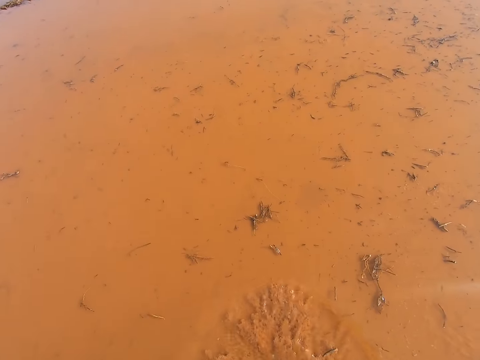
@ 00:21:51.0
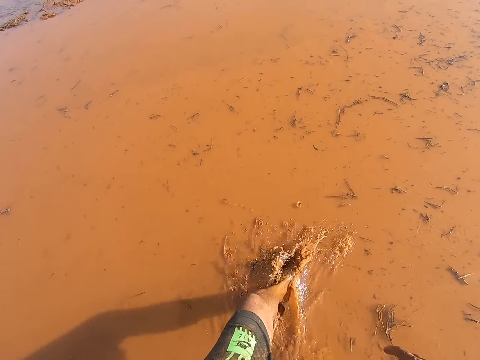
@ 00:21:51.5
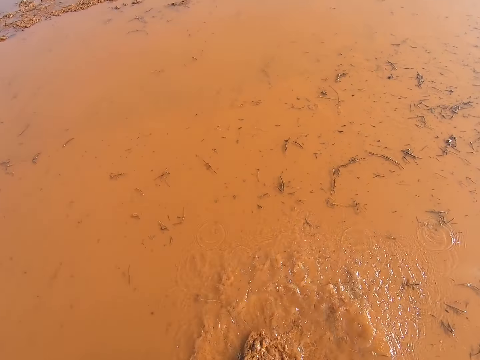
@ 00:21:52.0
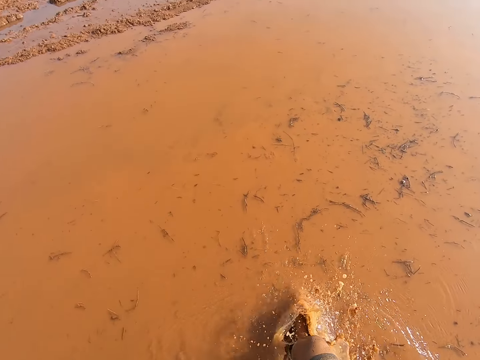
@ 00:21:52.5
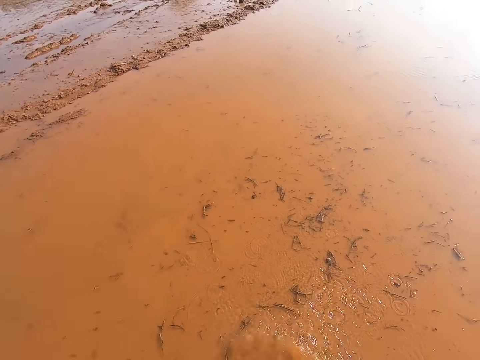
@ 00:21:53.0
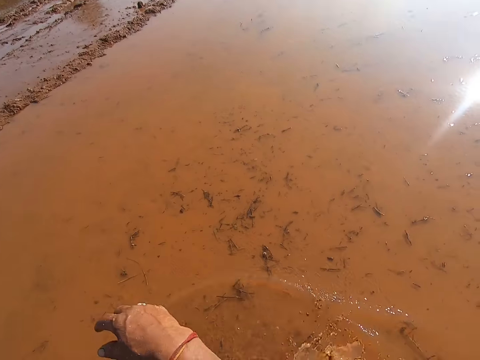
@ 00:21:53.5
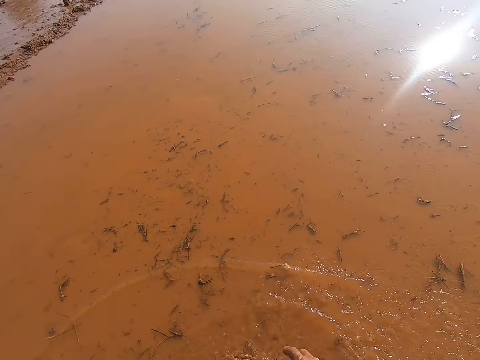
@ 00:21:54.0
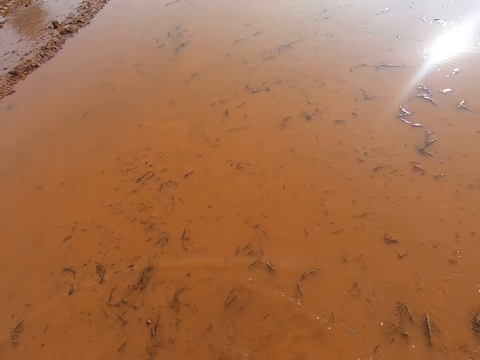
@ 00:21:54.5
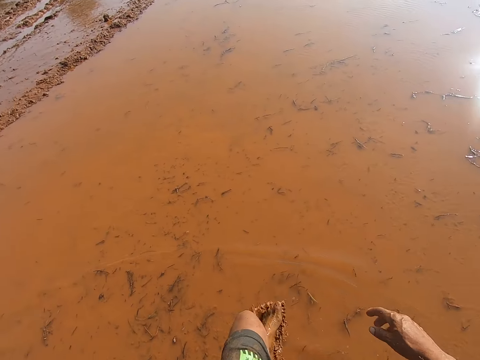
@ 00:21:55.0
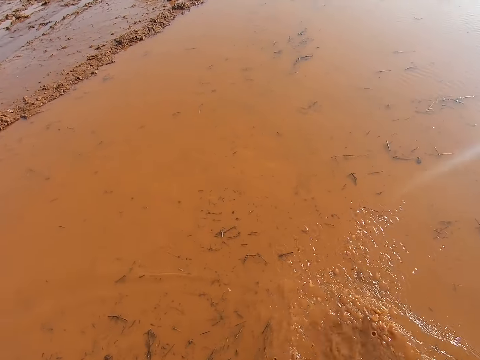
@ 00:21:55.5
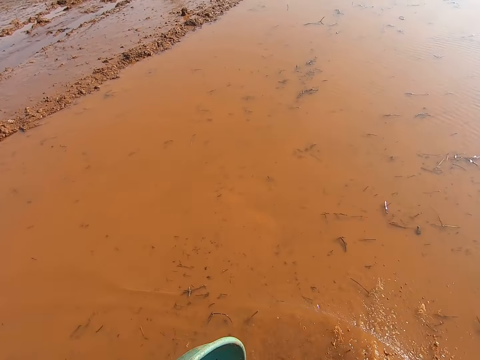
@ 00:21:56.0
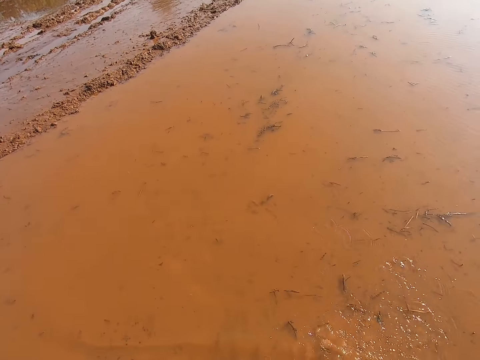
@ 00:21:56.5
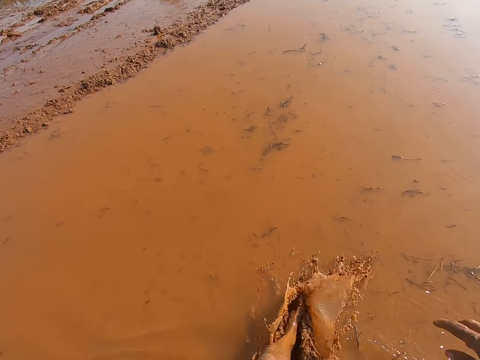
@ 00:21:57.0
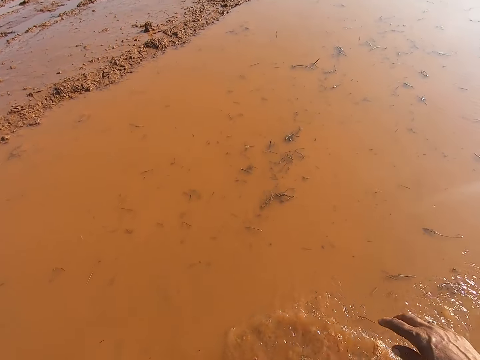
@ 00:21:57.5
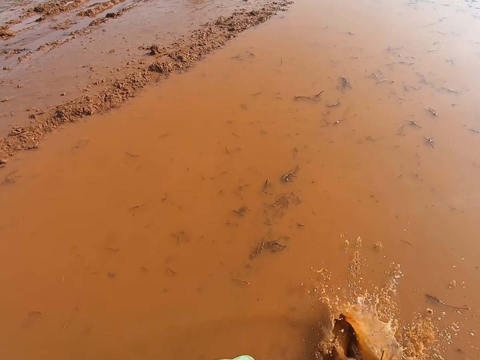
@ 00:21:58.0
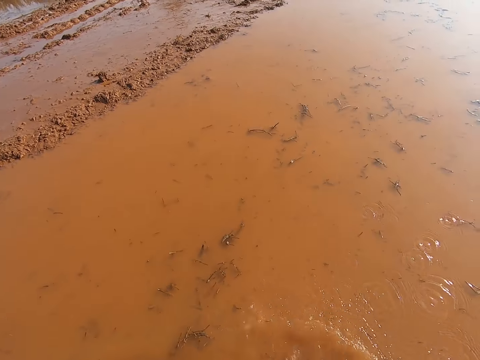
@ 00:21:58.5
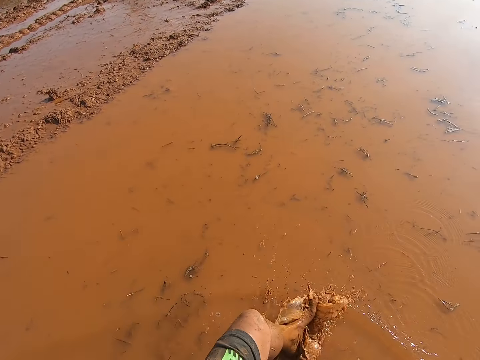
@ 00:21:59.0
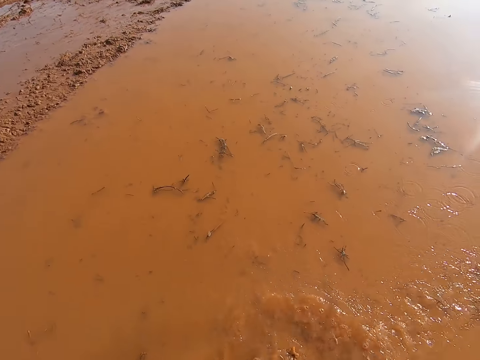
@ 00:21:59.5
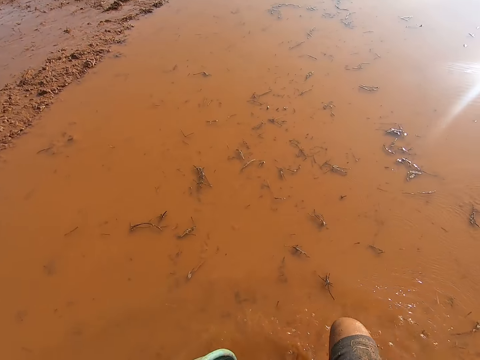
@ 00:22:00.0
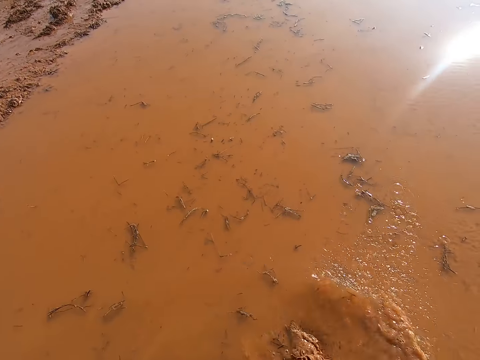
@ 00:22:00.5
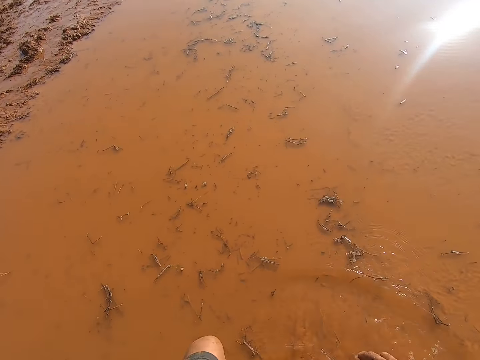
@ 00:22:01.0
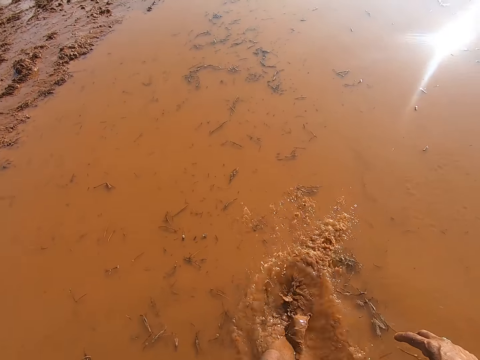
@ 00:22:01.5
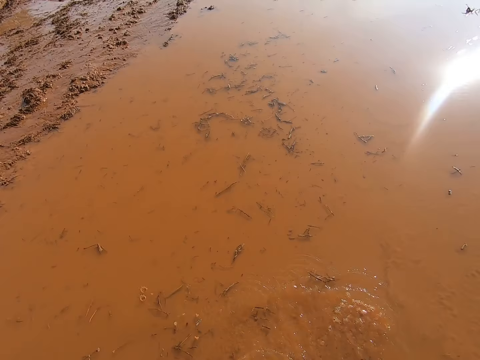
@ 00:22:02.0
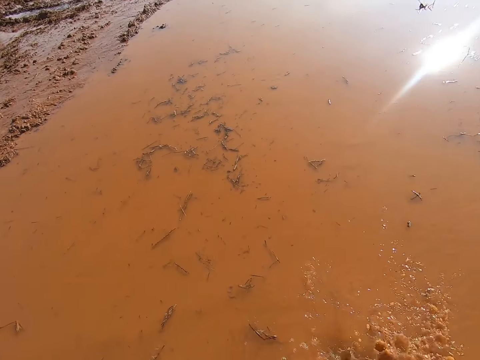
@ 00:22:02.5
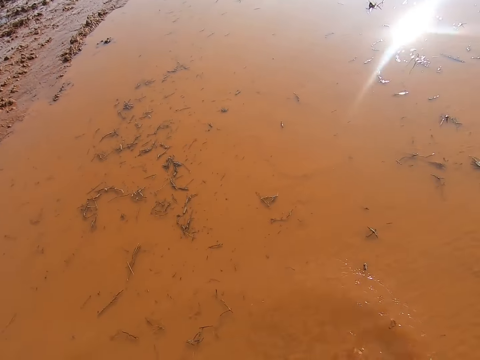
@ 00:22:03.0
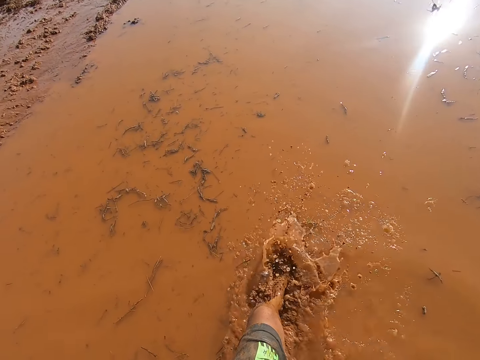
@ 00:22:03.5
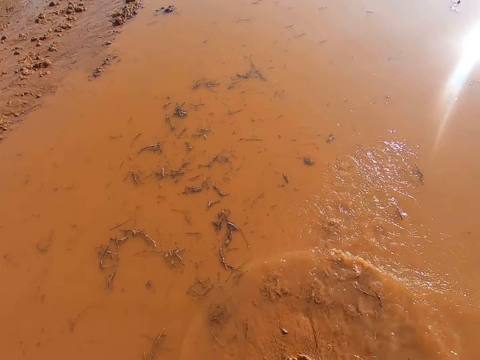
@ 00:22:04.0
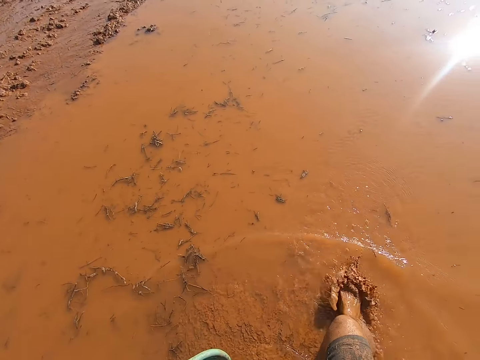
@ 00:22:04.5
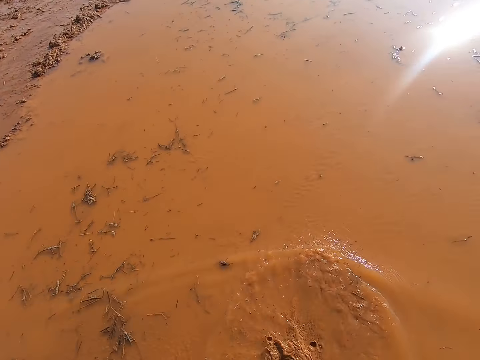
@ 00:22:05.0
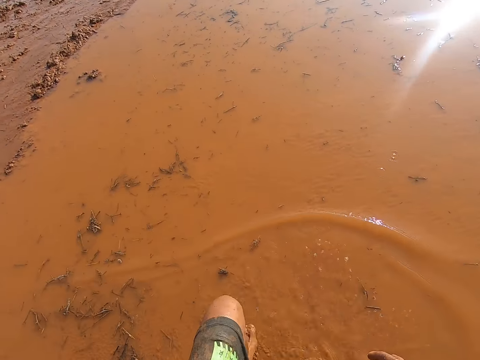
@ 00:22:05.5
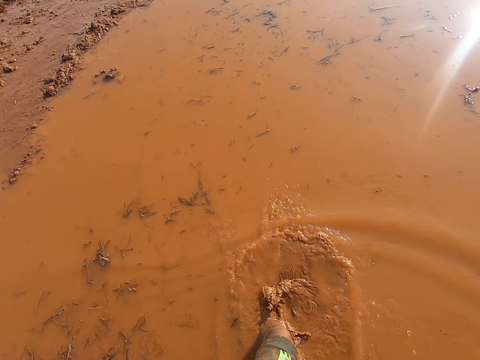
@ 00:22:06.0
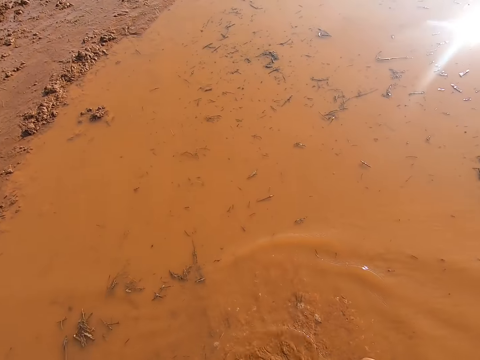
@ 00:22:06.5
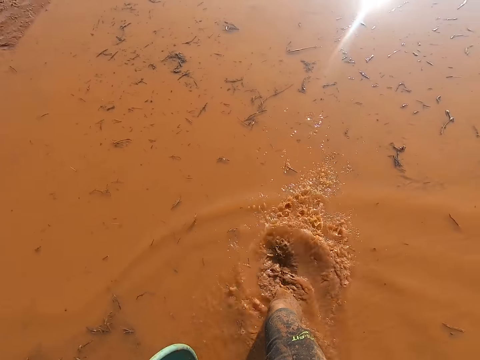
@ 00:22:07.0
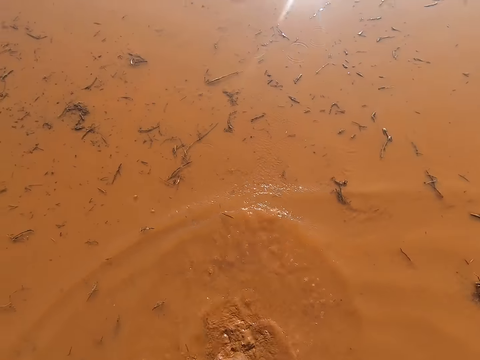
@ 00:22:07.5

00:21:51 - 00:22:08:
The camera wearer walks in the water. They talk. They walk in the water. They talk. They walk in the water. They talk.

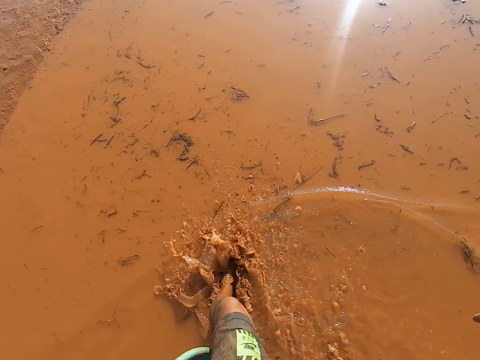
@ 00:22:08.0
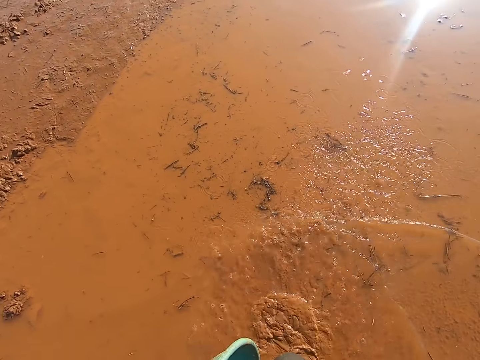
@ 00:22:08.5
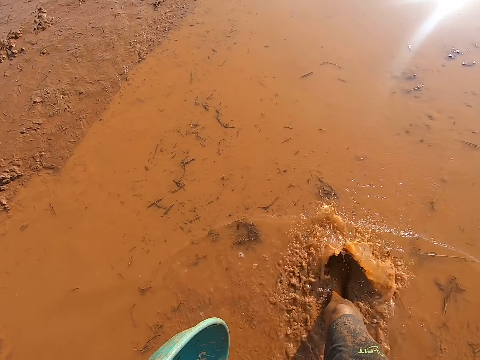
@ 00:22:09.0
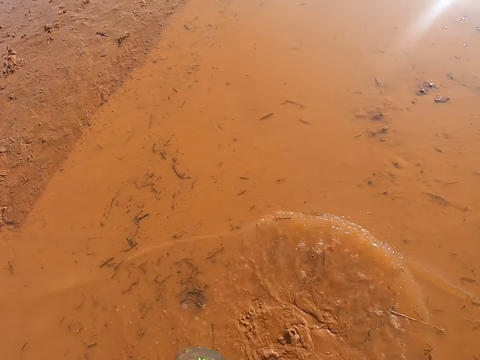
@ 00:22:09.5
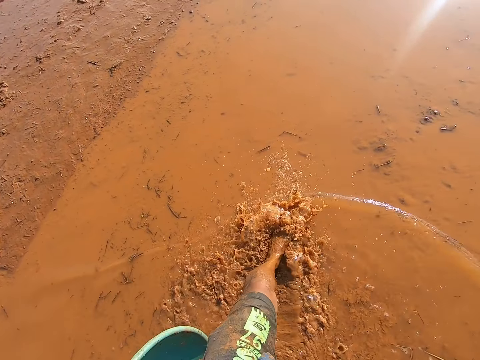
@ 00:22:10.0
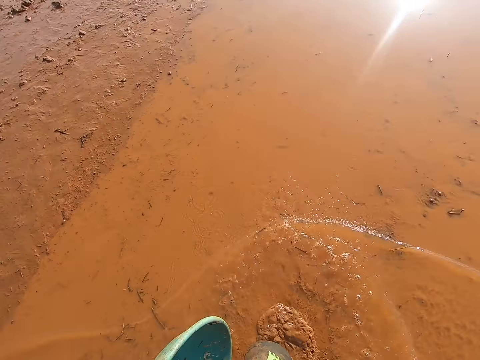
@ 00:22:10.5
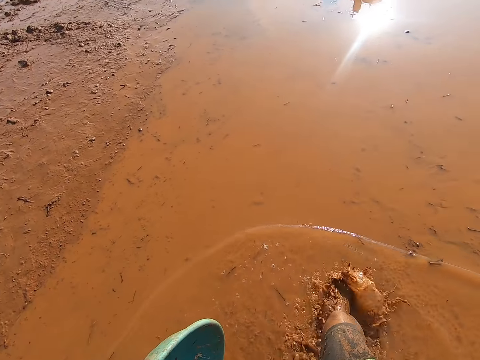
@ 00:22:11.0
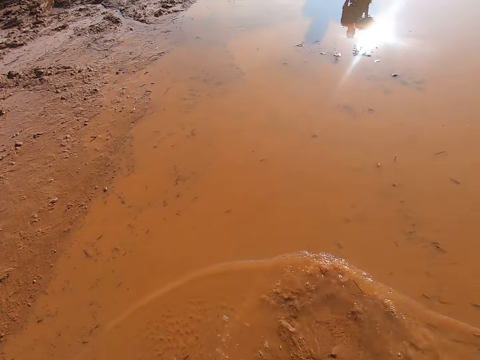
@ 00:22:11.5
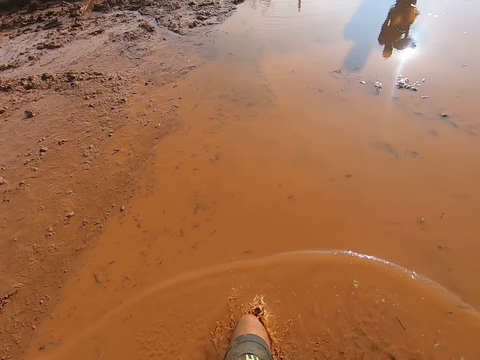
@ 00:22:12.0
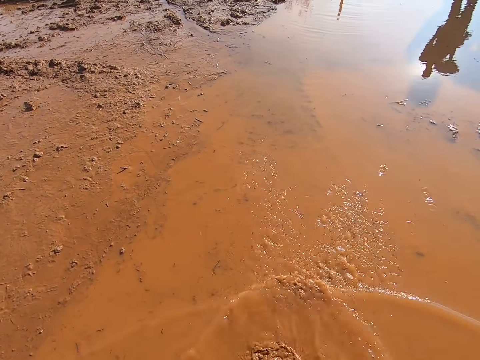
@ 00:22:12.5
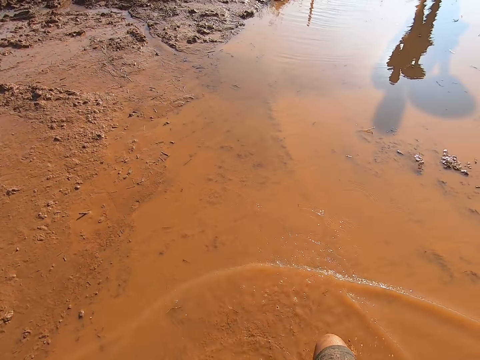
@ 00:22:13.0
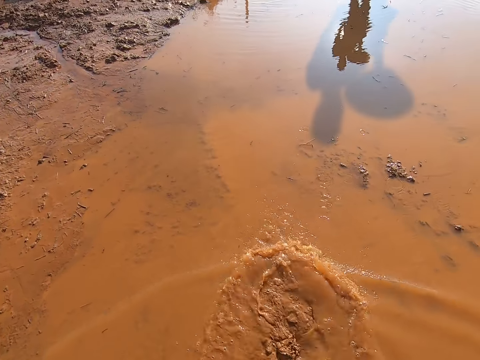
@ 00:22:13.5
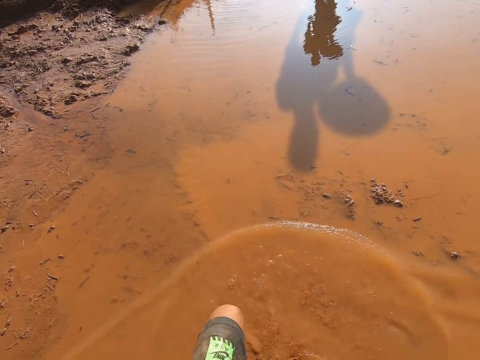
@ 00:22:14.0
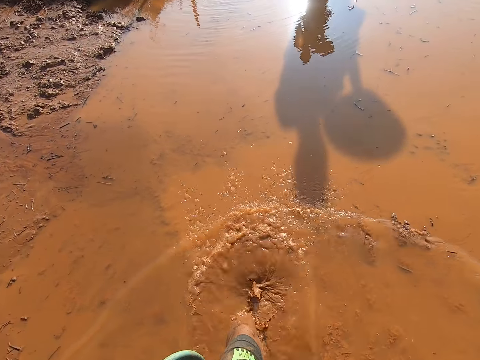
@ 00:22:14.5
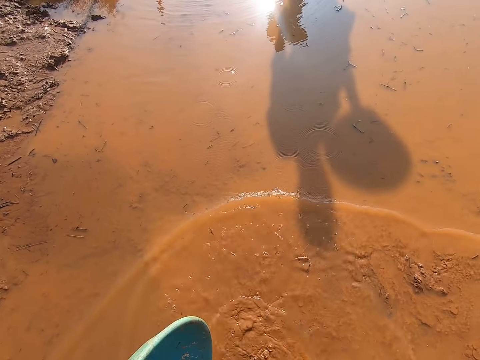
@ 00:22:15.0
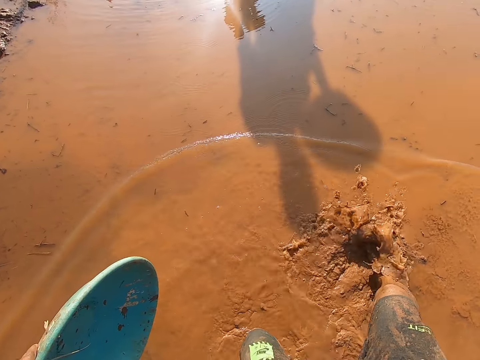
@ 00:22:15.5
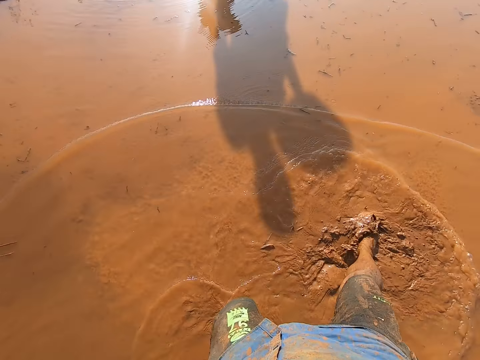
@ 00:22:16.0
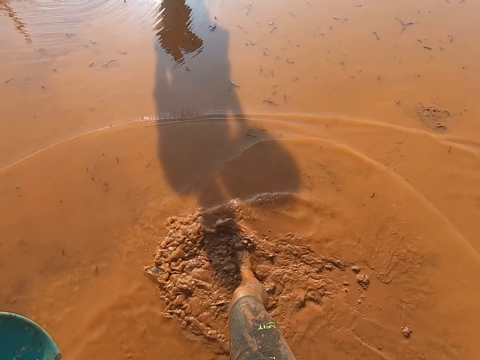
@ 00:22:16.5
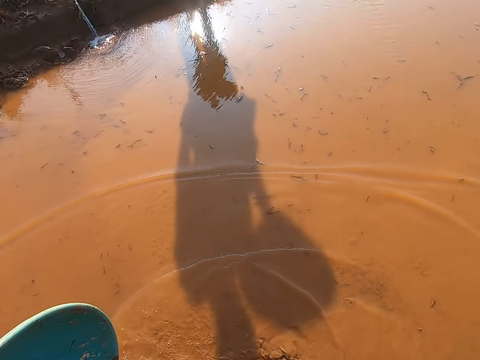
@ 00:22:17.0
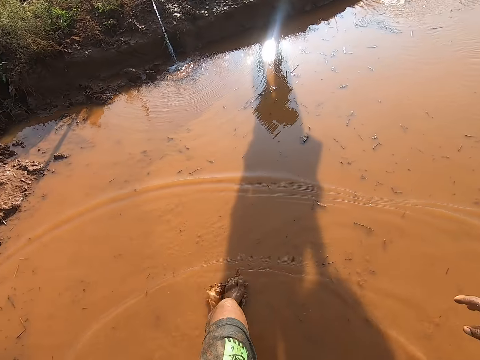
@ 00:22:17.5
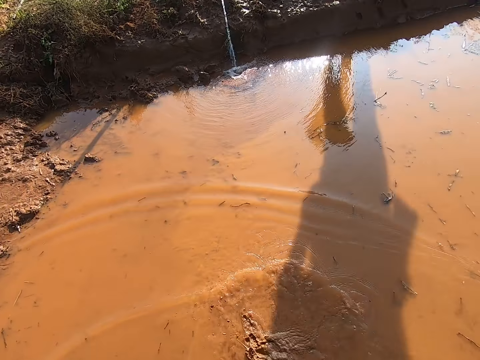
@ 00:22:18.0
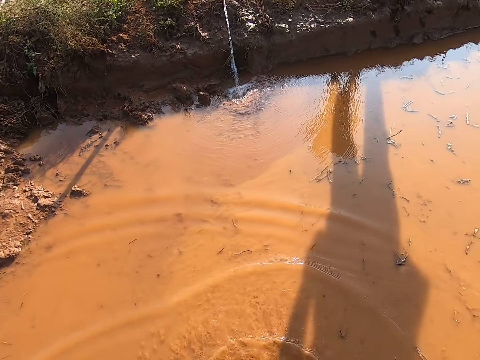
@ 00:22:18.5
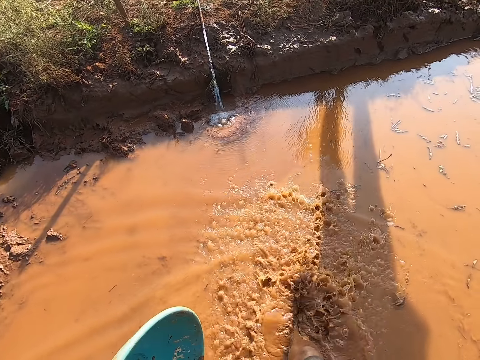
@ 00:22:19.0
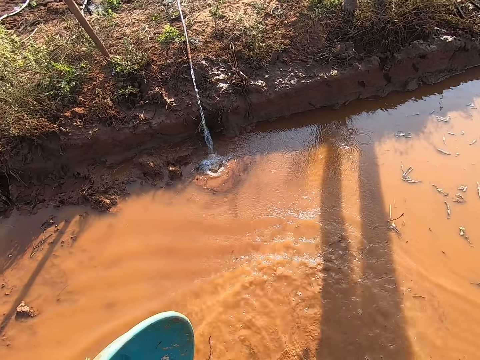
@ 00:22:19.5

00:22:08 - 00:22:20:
The camera wearer walks in the water.
